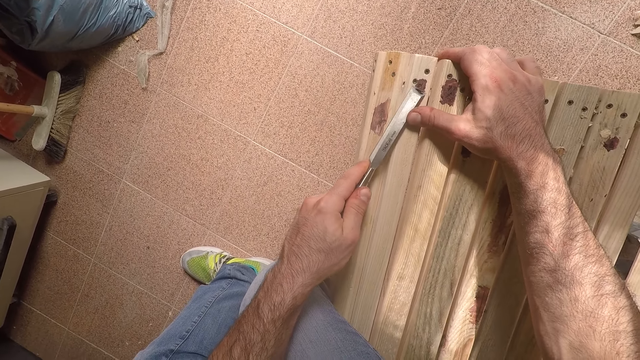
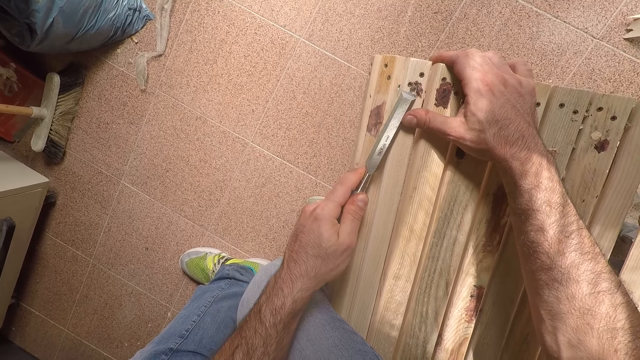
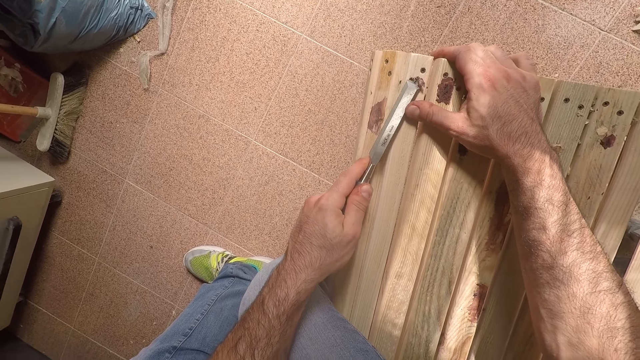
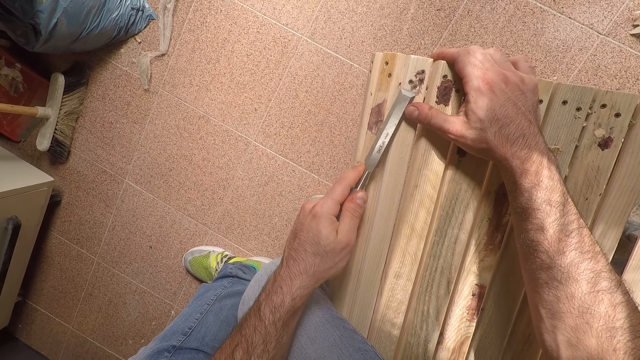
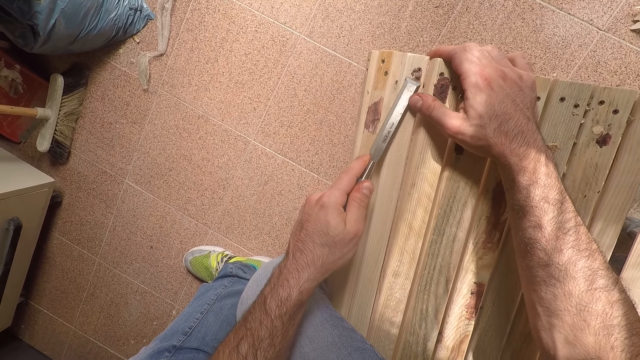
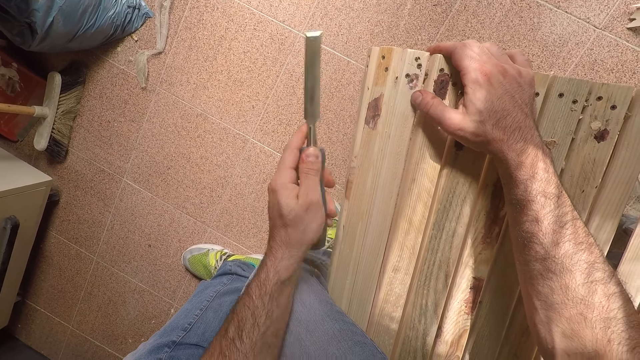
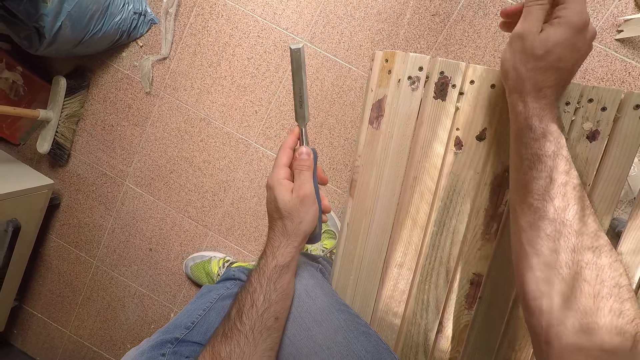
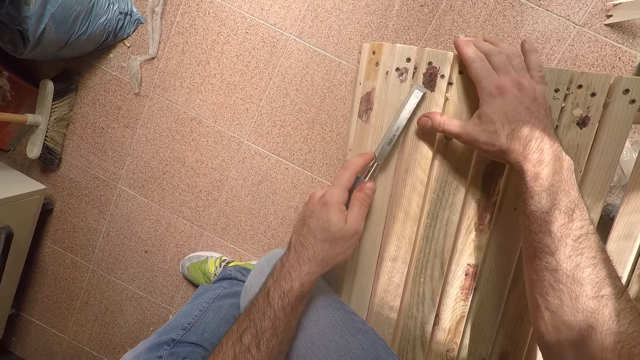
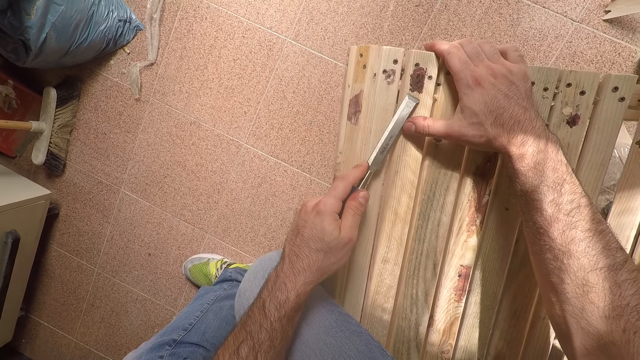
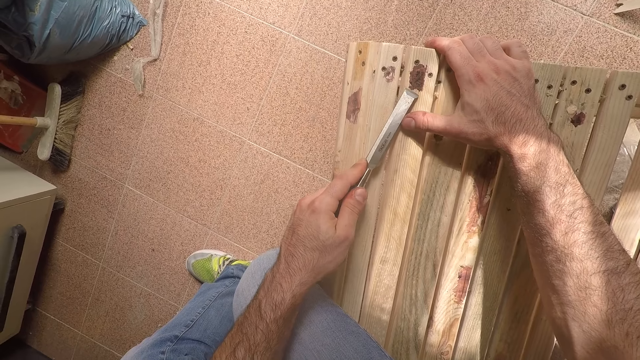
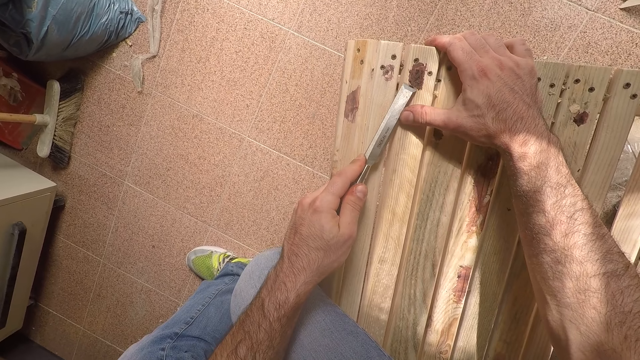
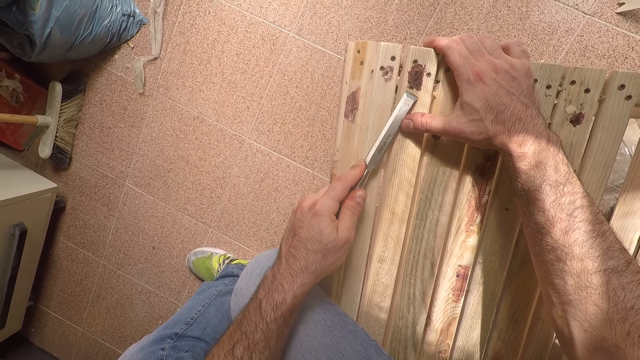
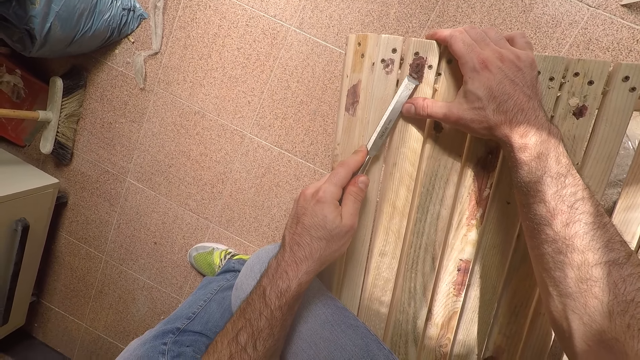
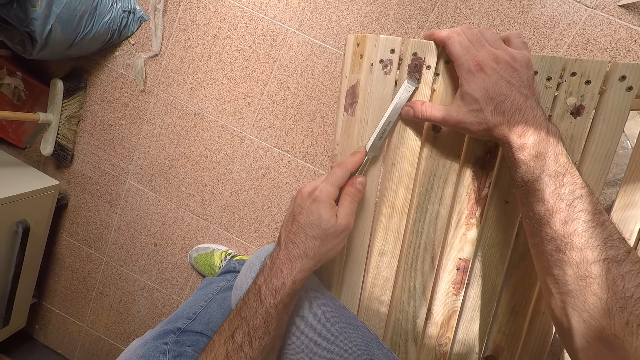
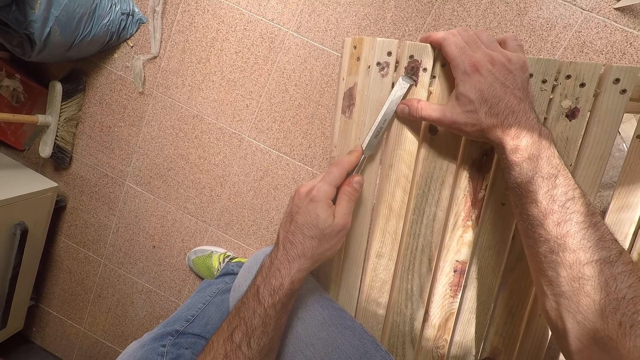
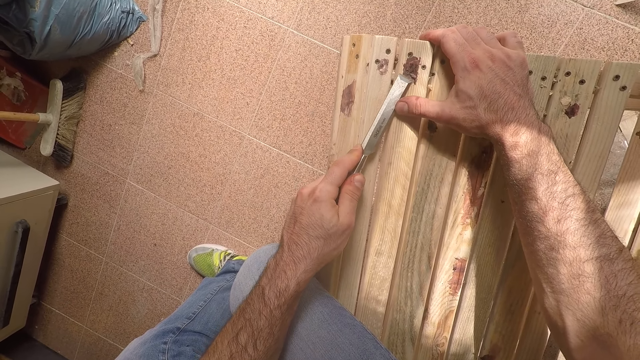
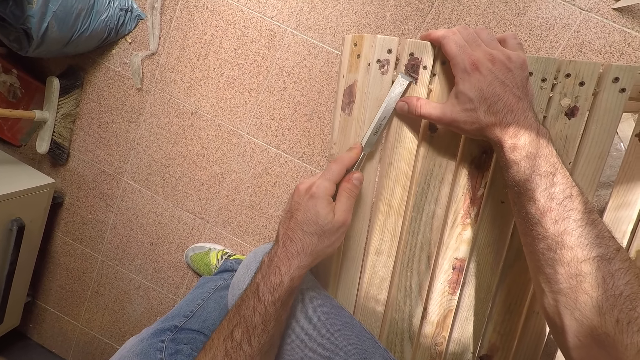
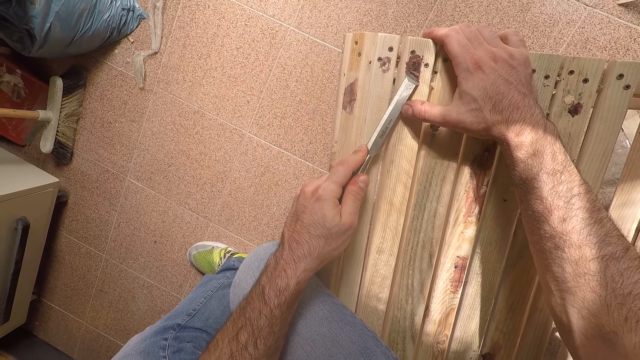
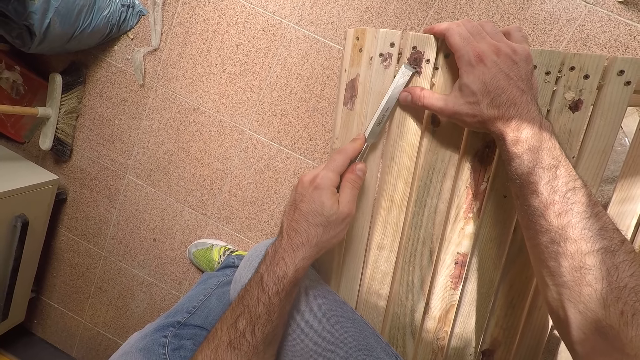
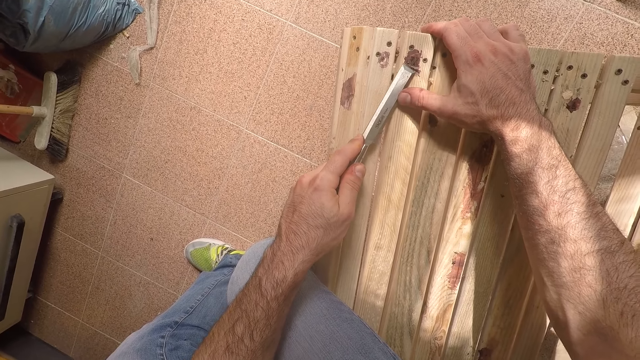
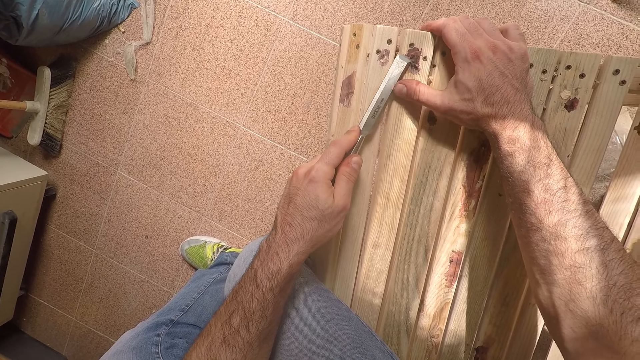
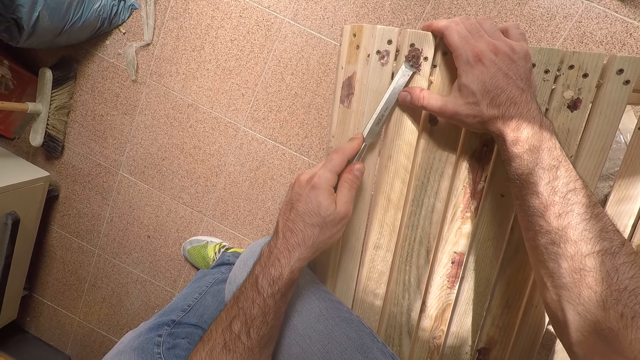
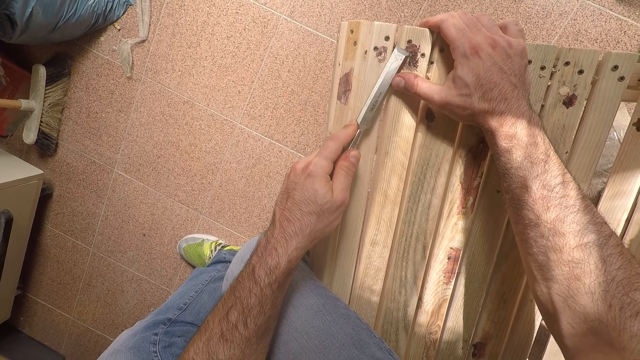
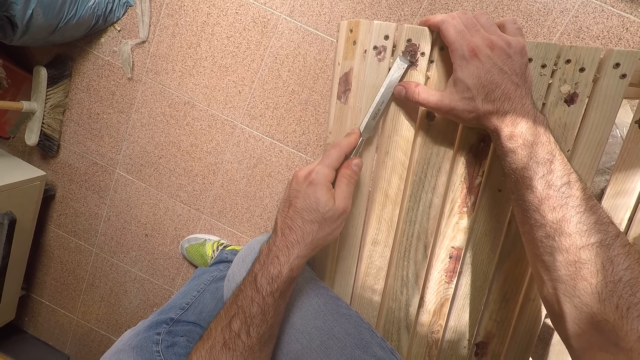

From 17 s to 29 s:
The camera wearer cleans off the paint on the bench with his right hand. He uses the chisel in his left hand to remove paint stain from the bench.

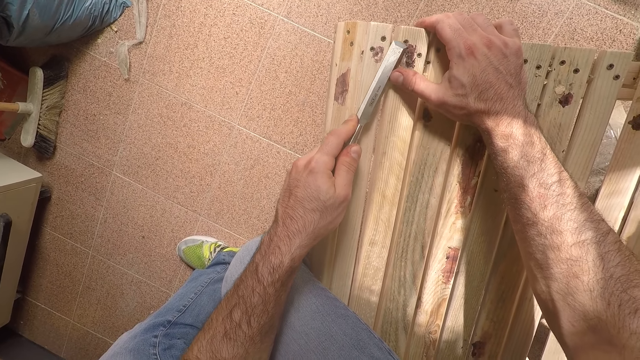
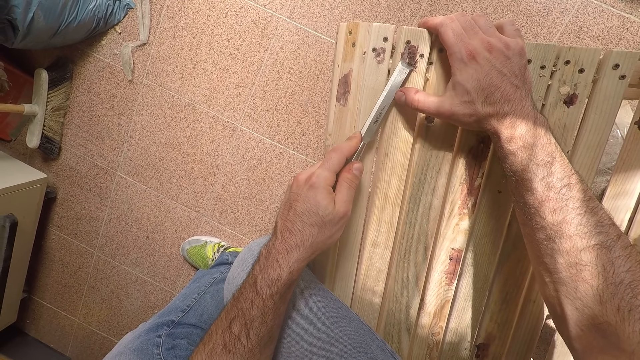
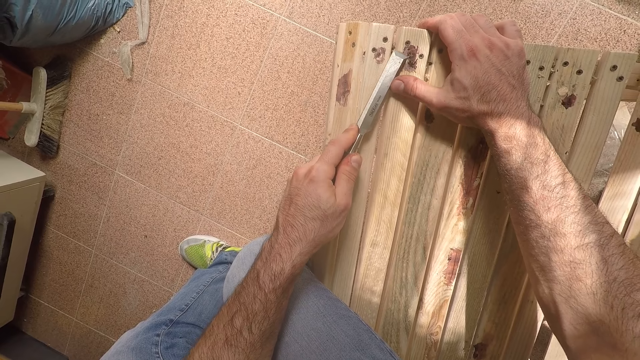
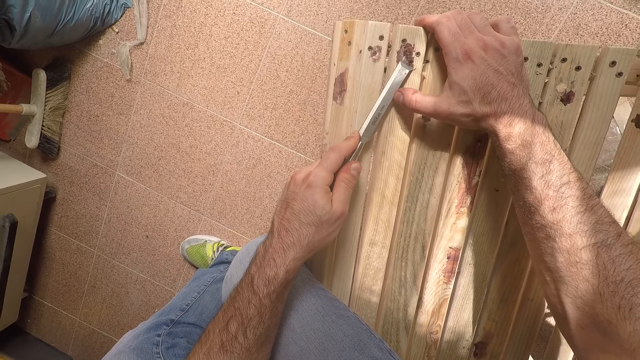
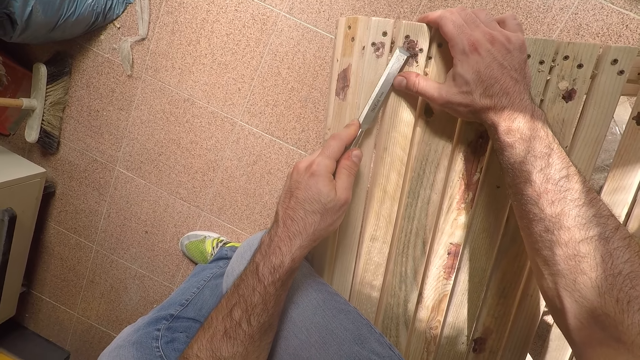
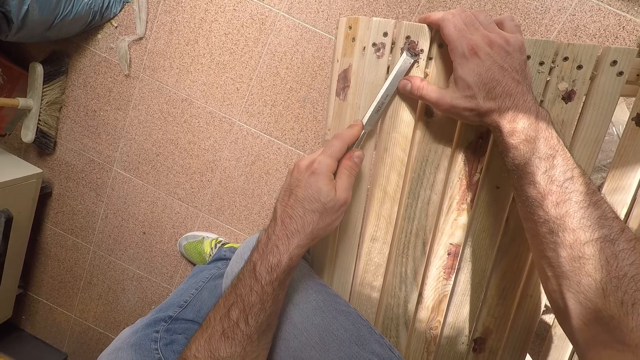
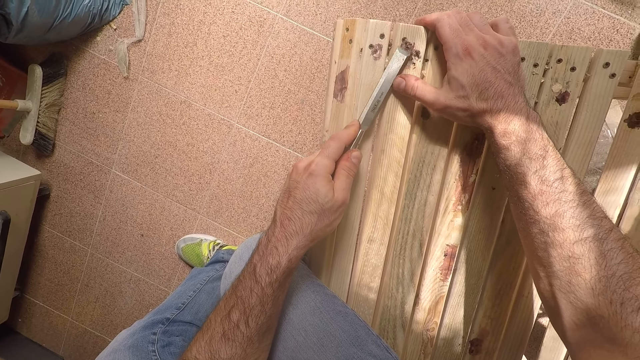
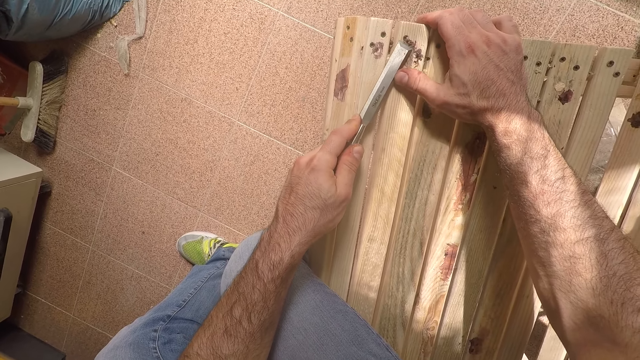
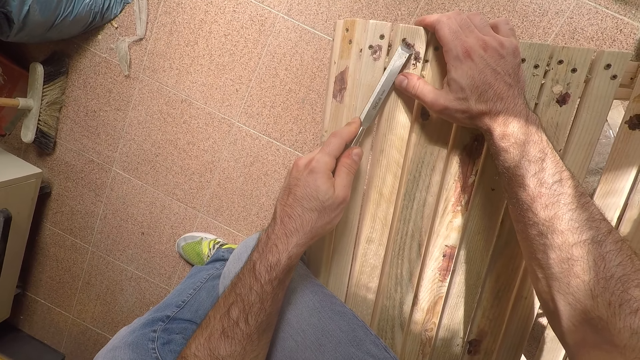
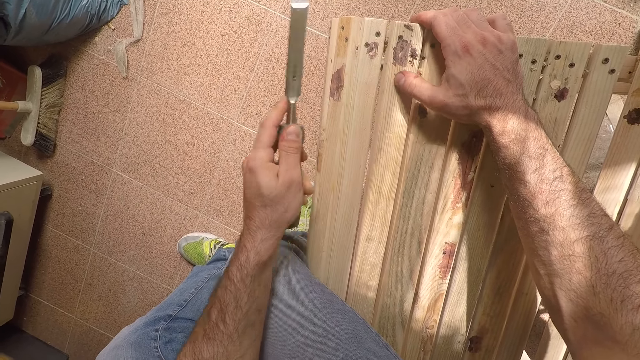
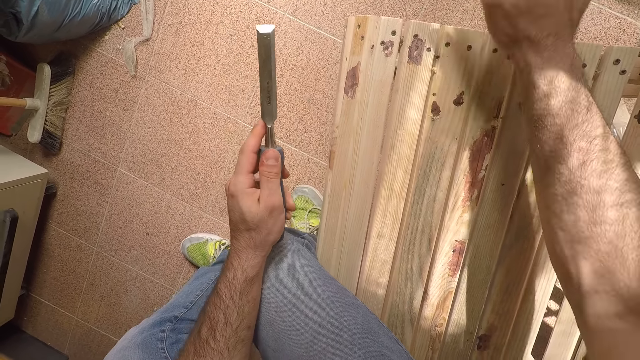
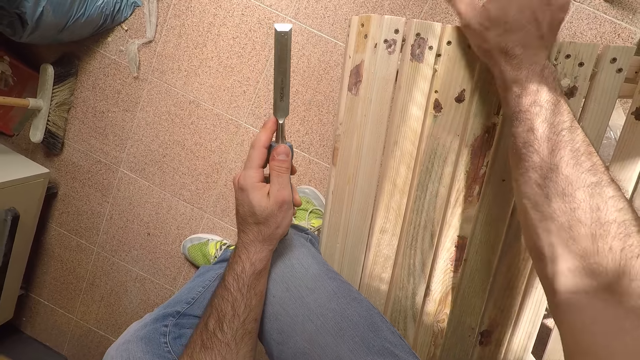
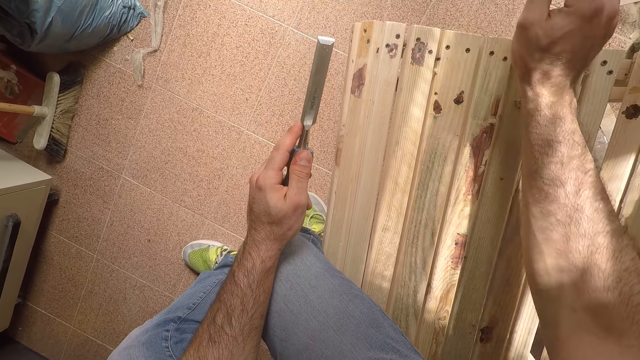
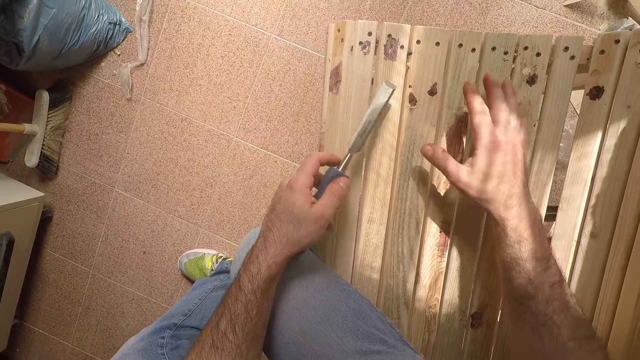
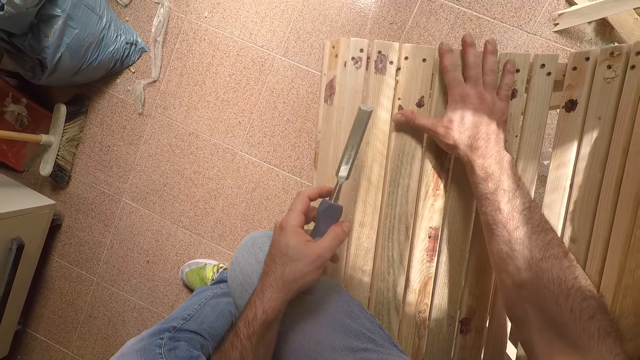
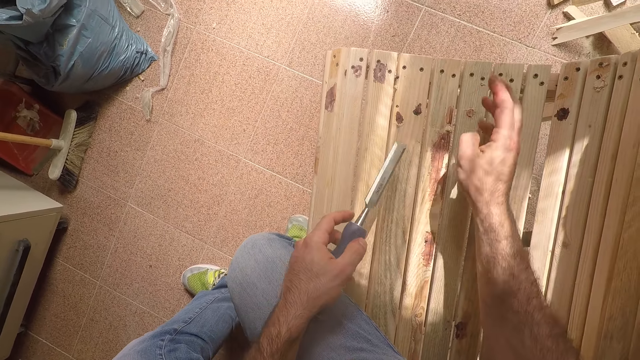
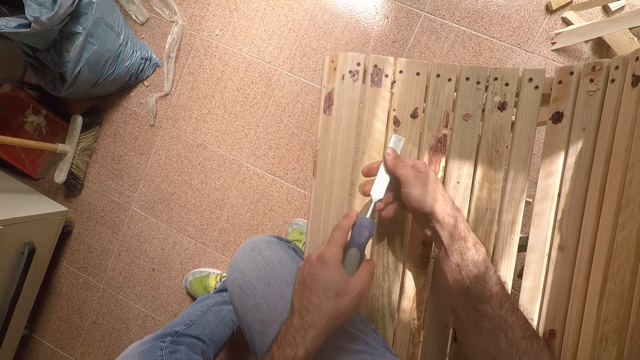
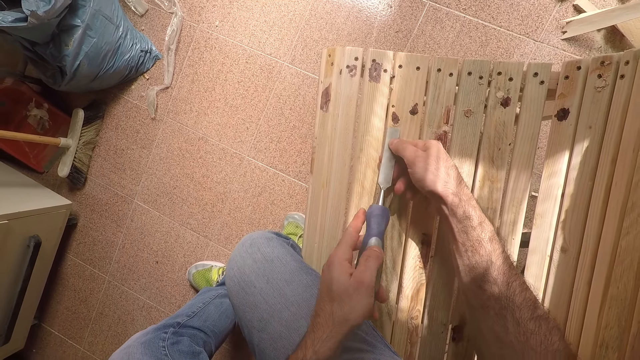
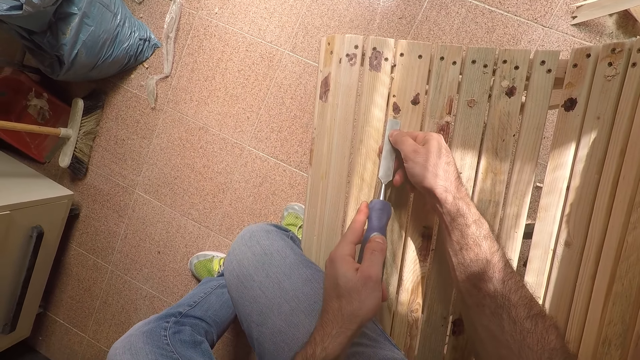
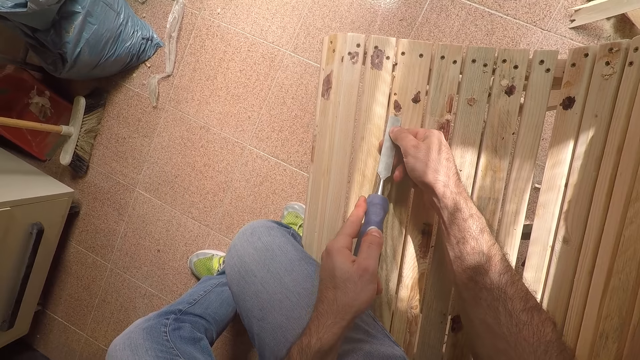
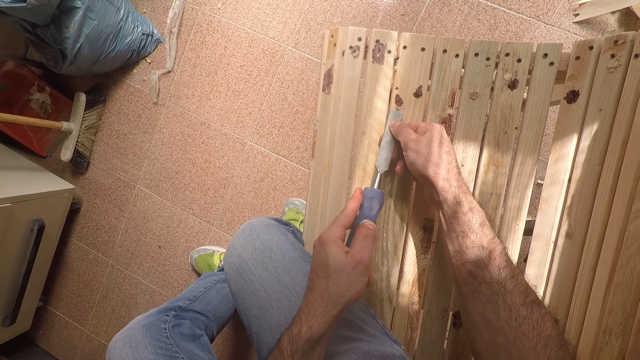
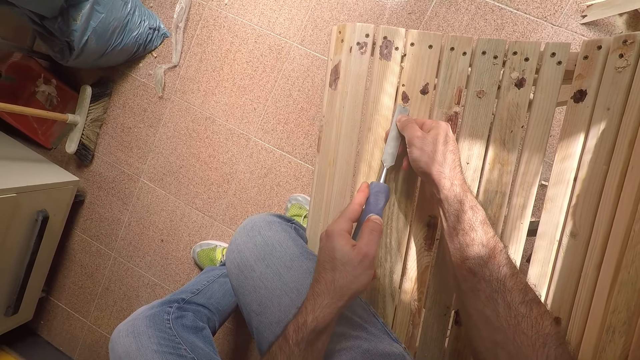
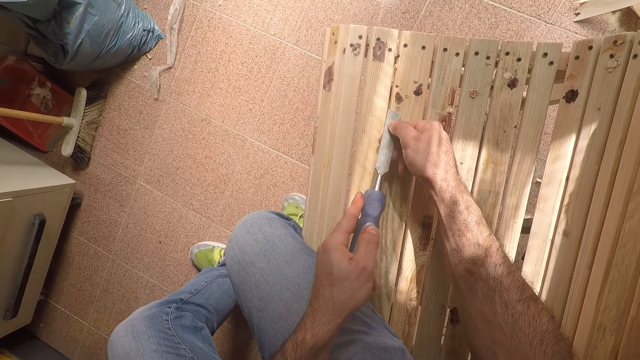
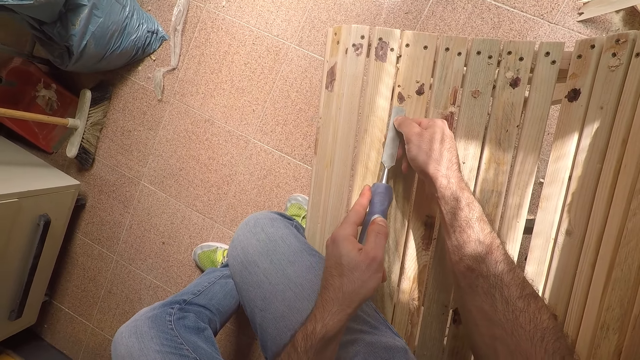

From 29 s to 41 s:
The camera wearer cleans off the paint on the bench with his right hand. He passes the chisel to his right hand. He uses the chisel in his hands to remove paint stain from the bench.
